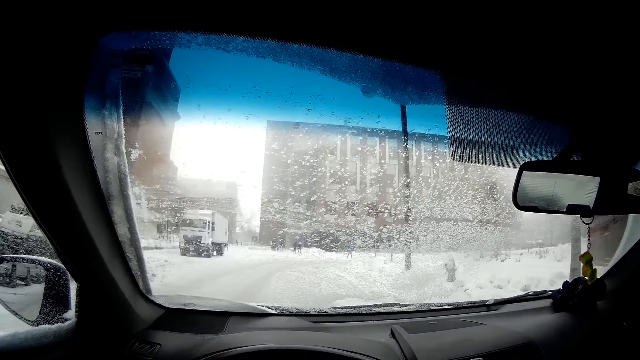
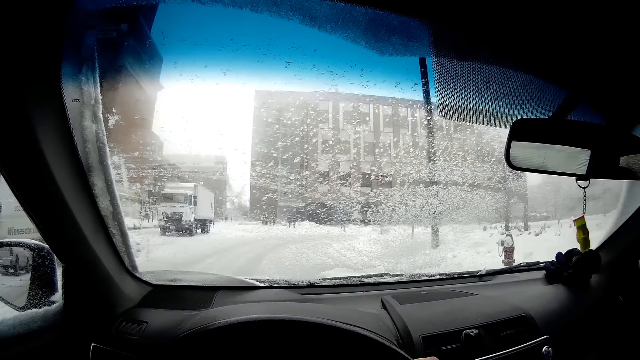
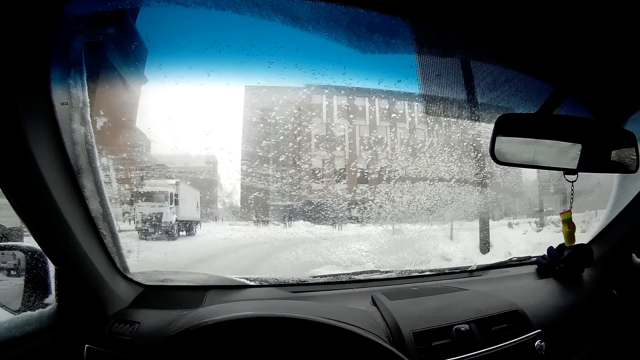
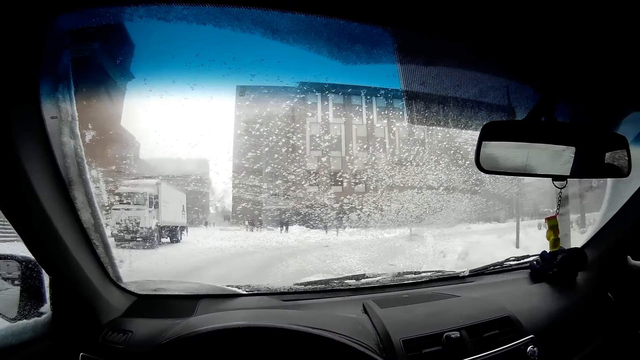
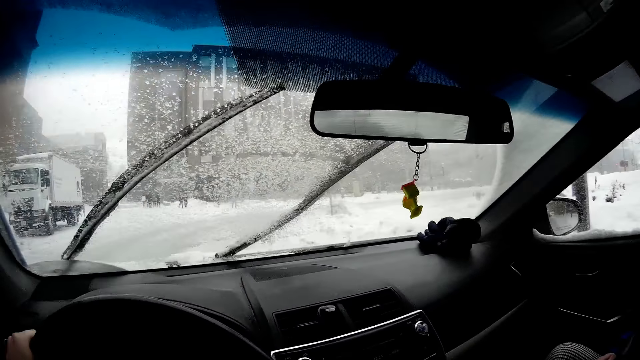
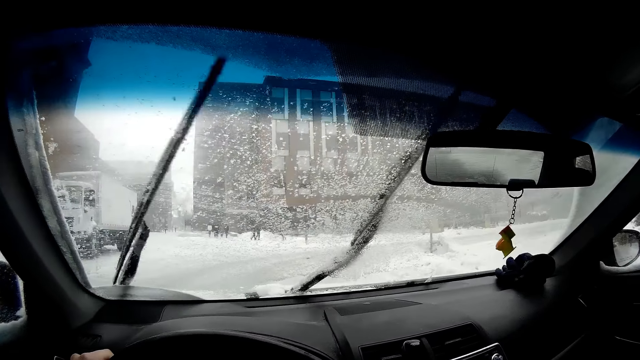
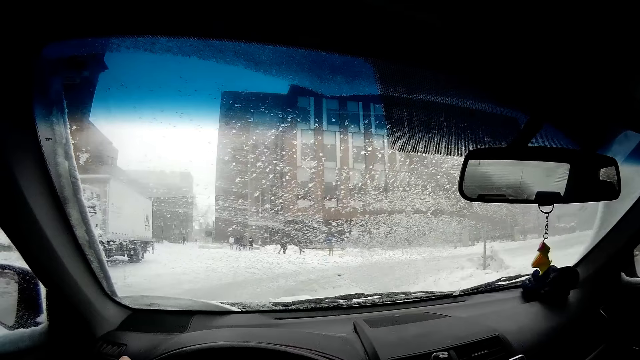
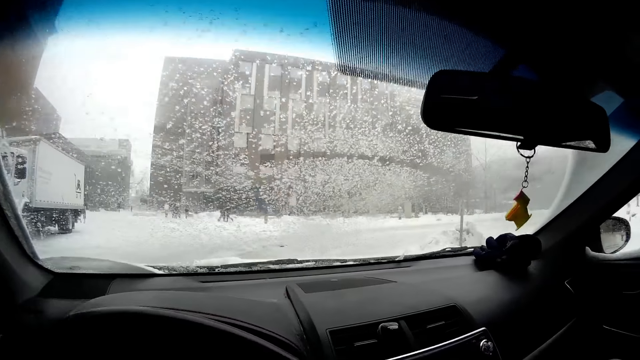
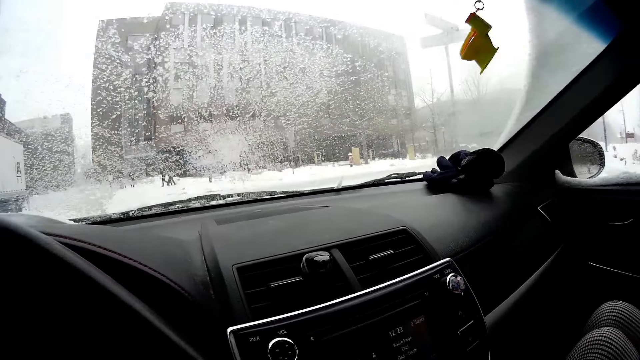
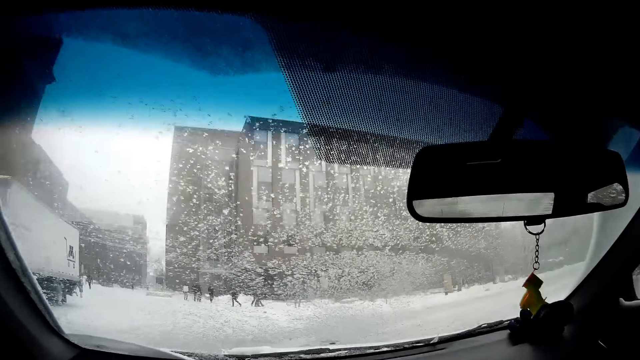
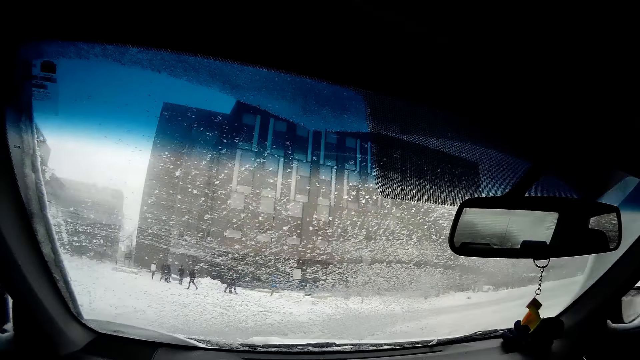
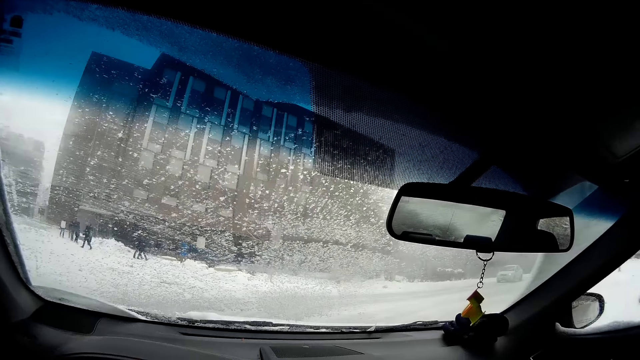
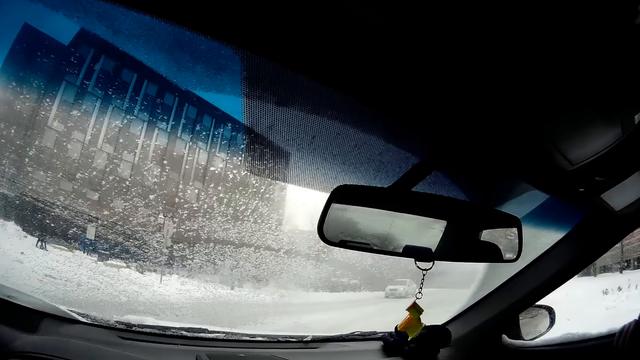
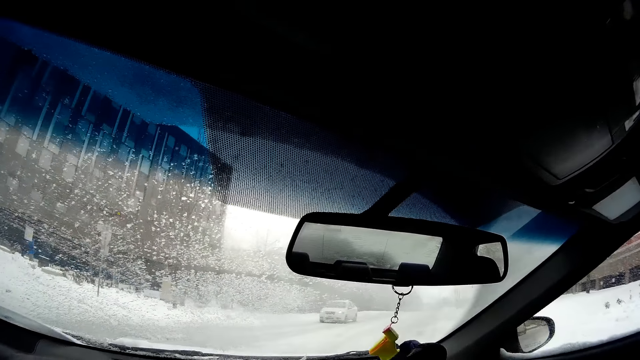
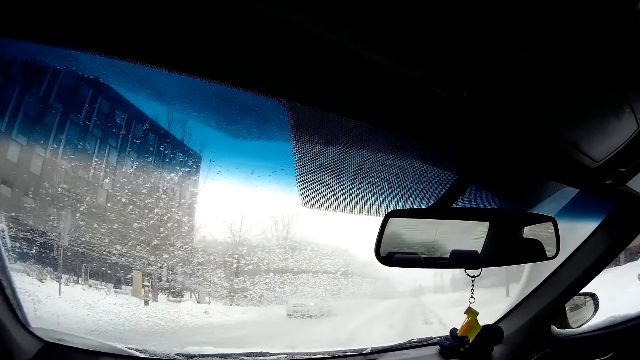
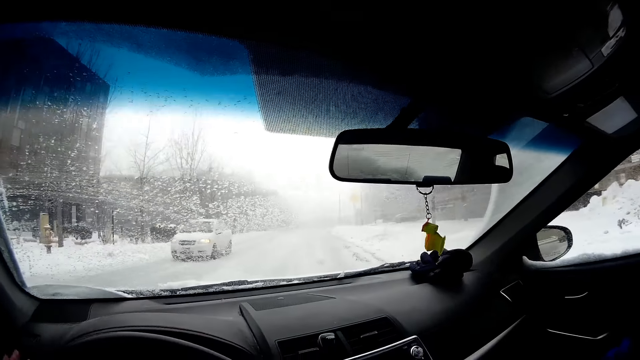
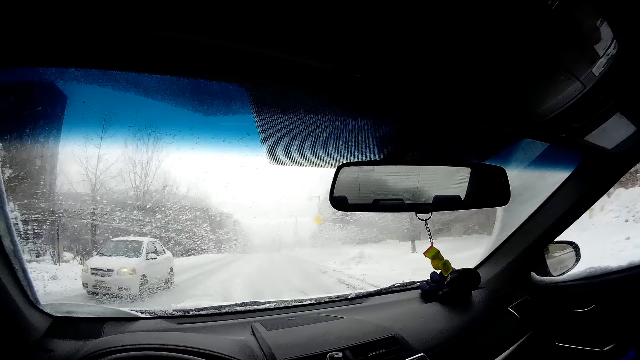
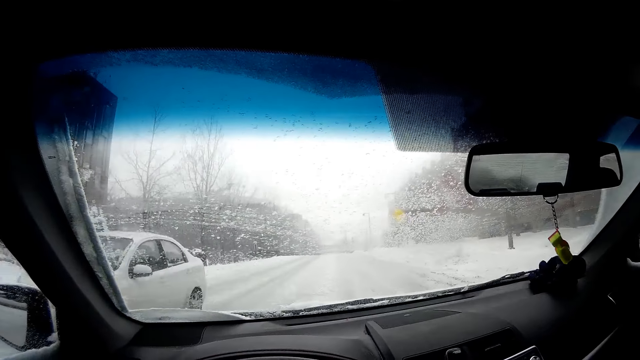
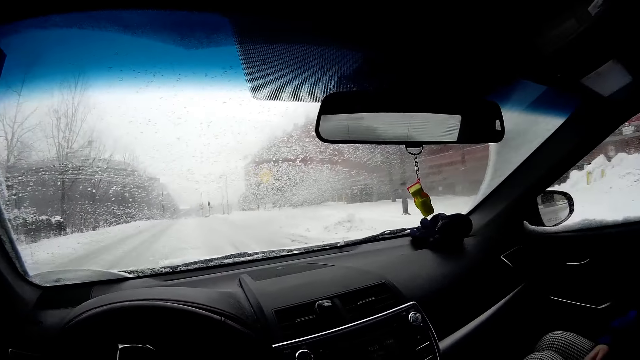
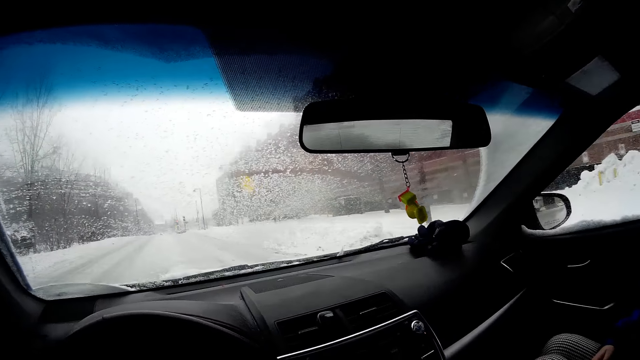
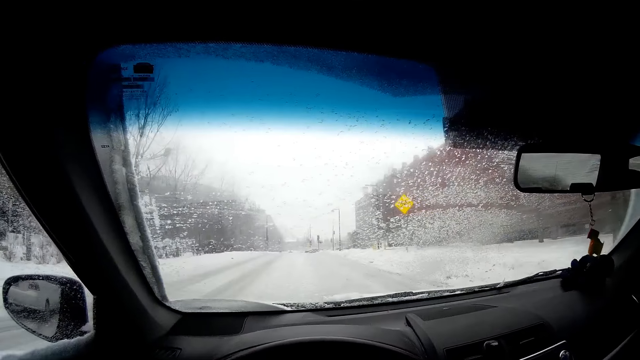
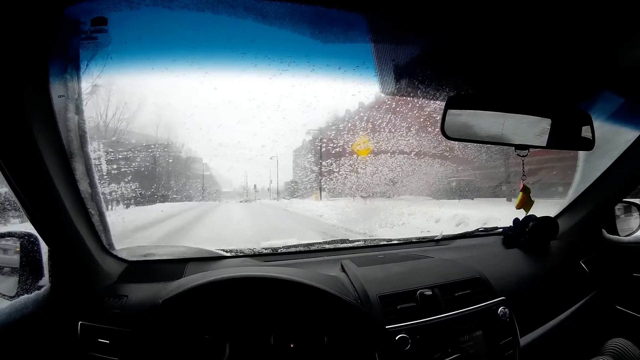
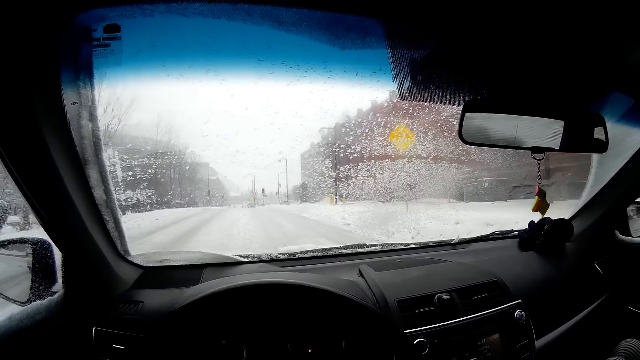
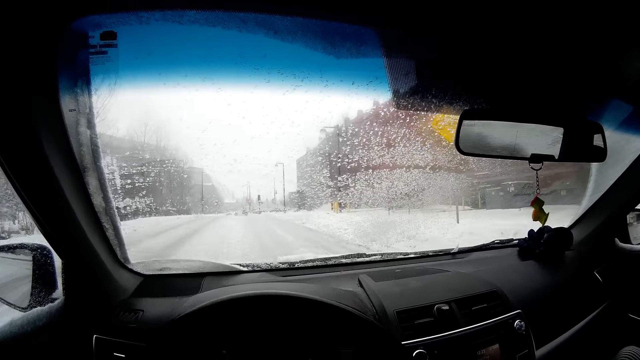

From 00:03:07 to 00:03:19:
The camera wearer turns right with the car.

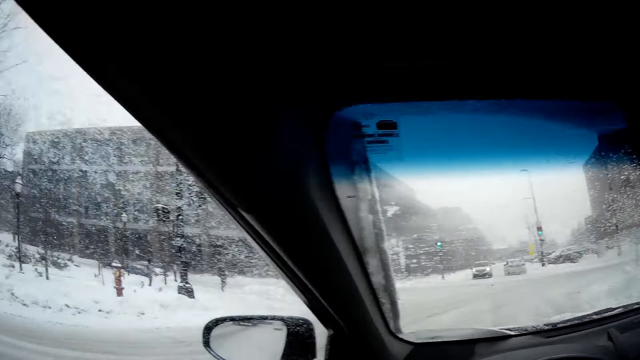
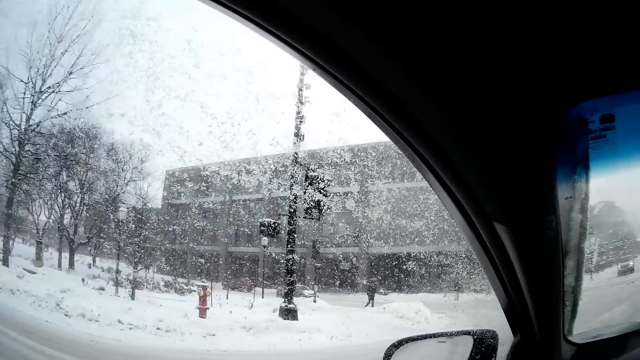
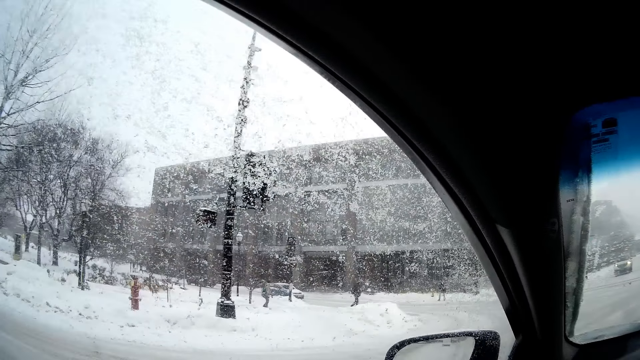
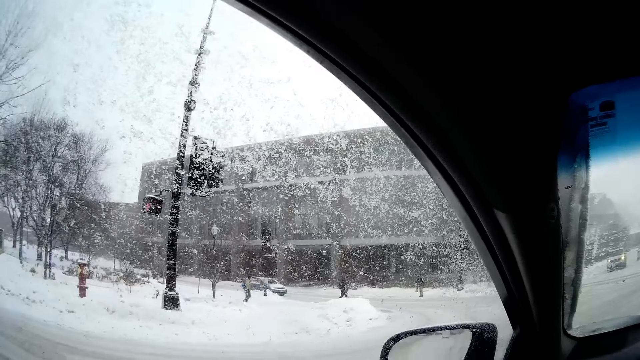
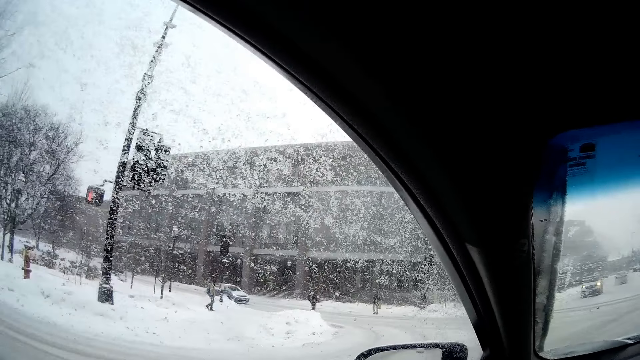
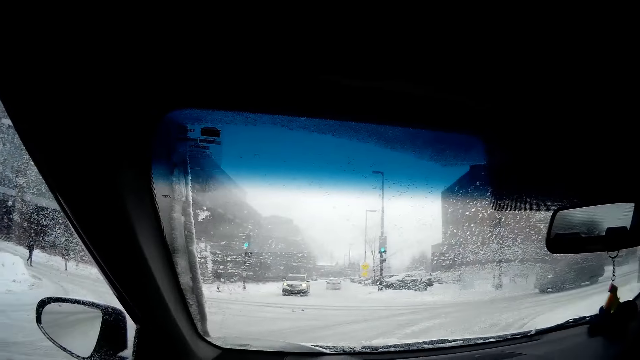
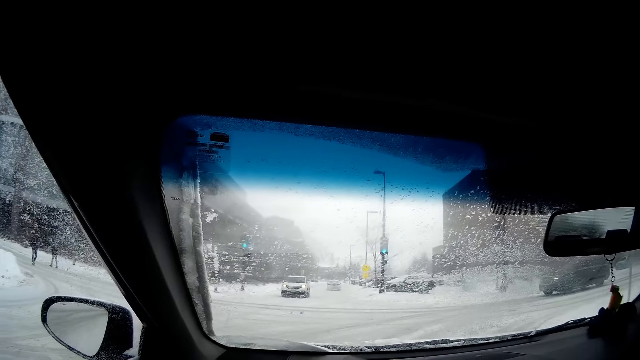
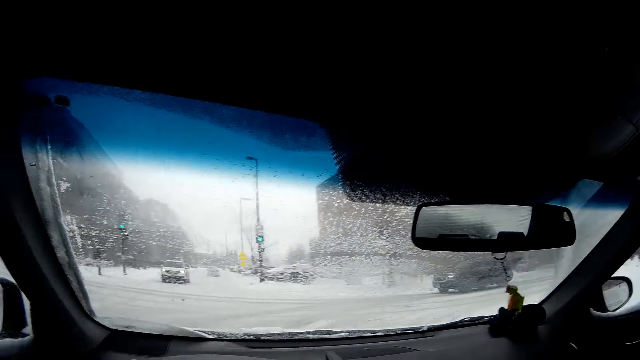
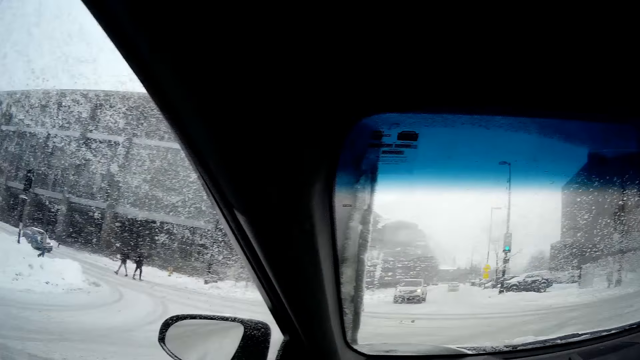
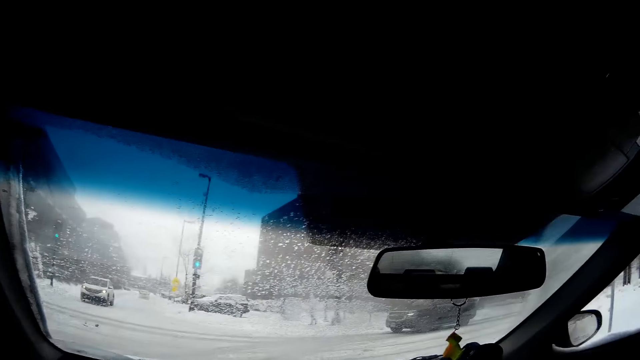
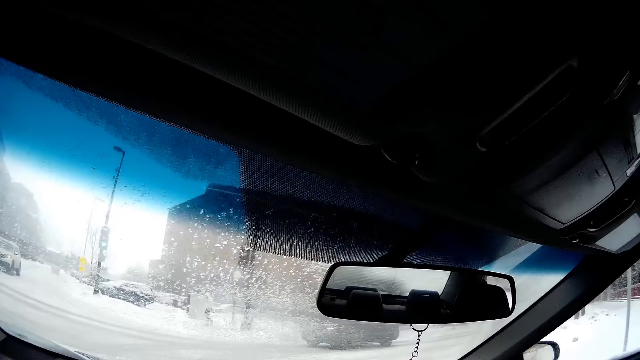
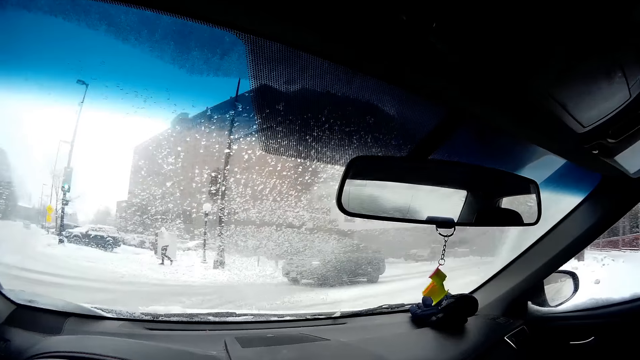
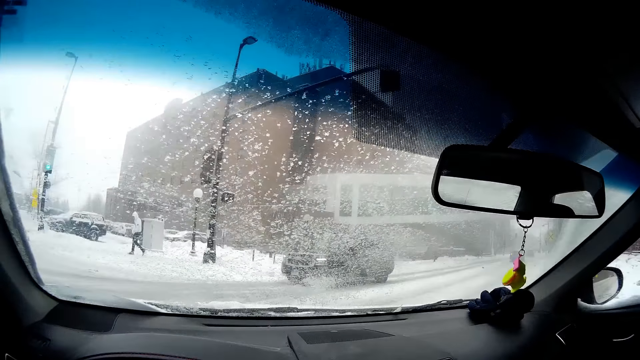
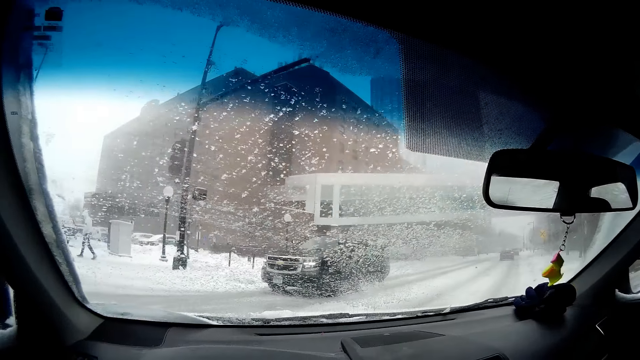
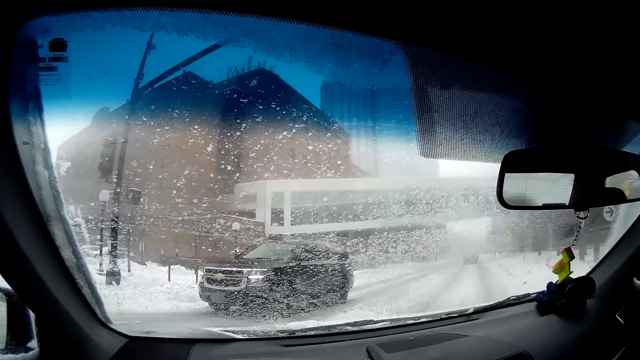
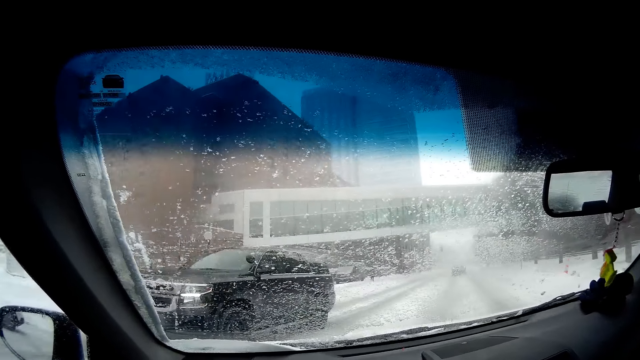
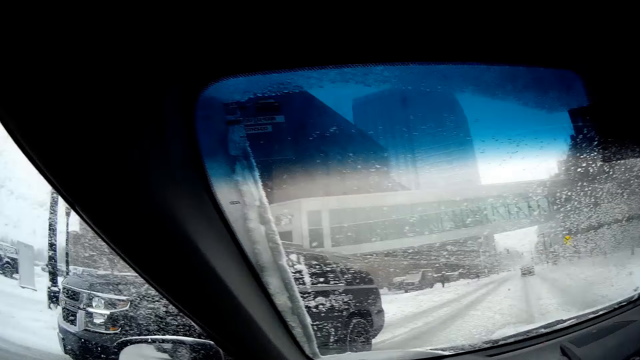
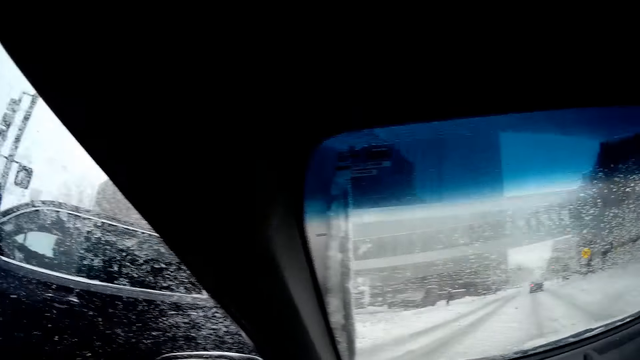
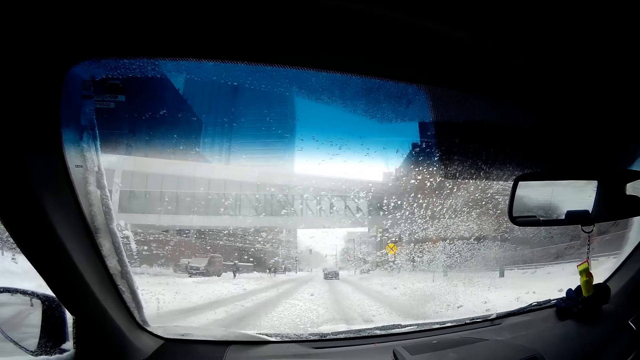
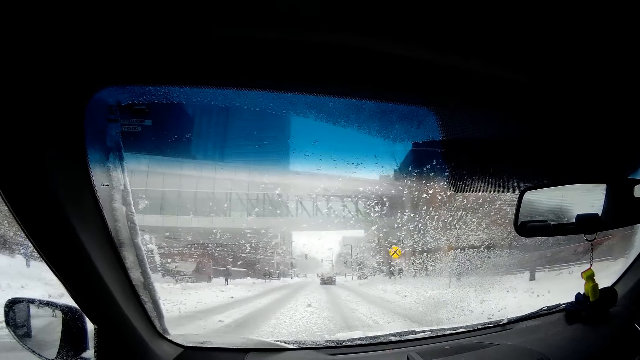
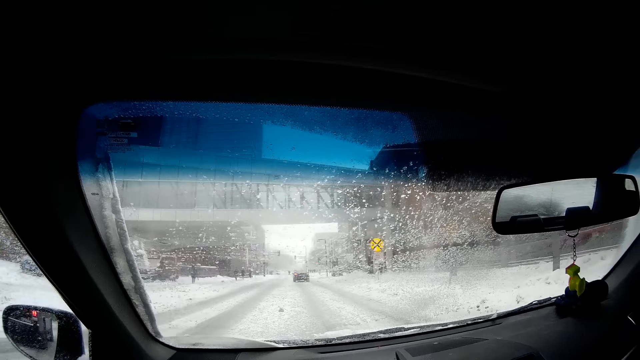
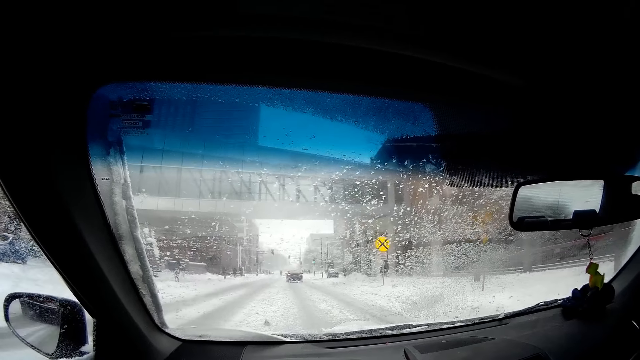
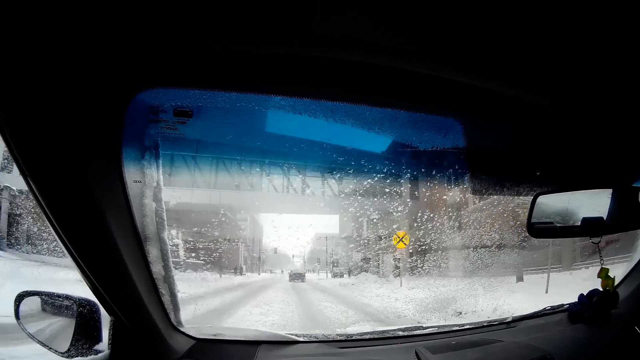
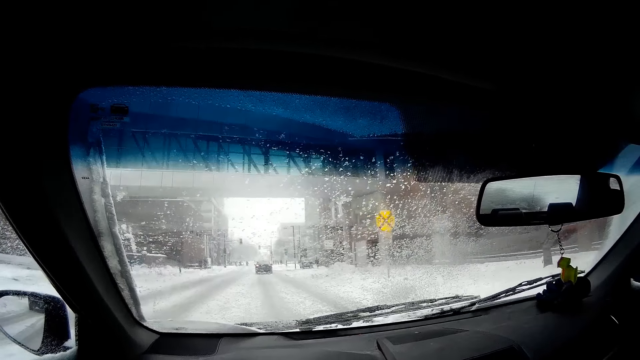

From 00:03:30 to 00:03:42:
The camera wearer looks around. They drive the car. They turn right with the car.
